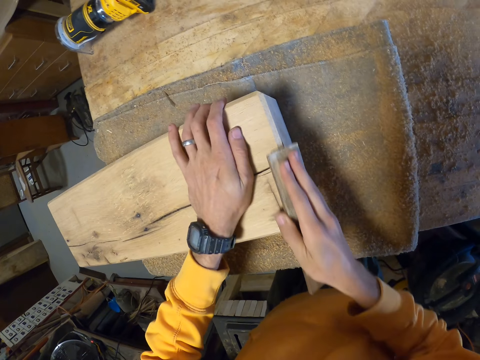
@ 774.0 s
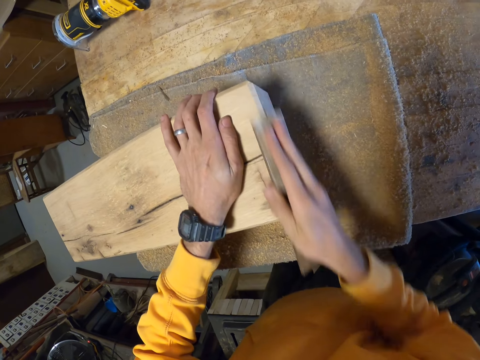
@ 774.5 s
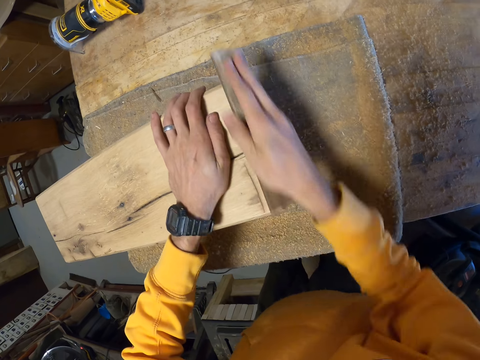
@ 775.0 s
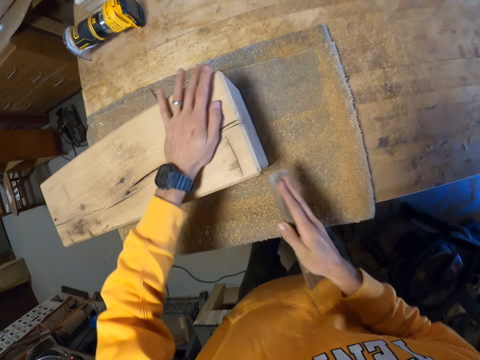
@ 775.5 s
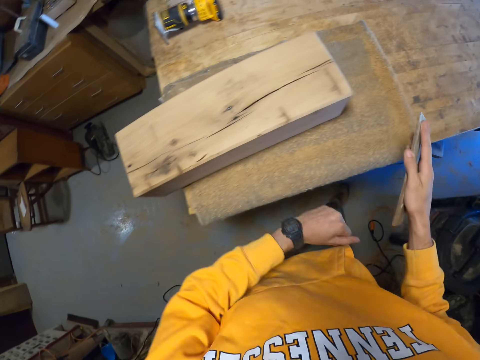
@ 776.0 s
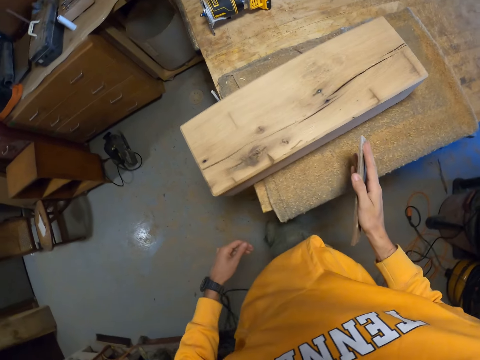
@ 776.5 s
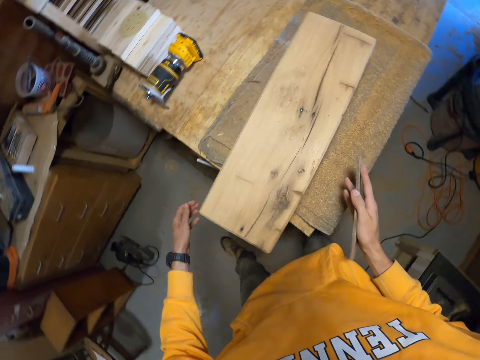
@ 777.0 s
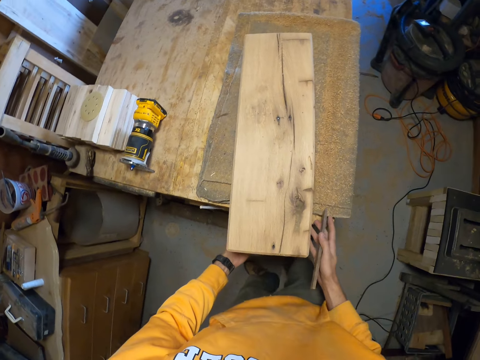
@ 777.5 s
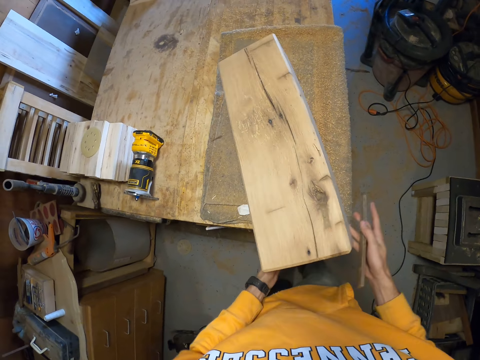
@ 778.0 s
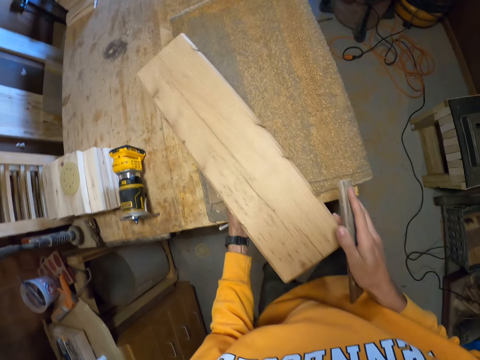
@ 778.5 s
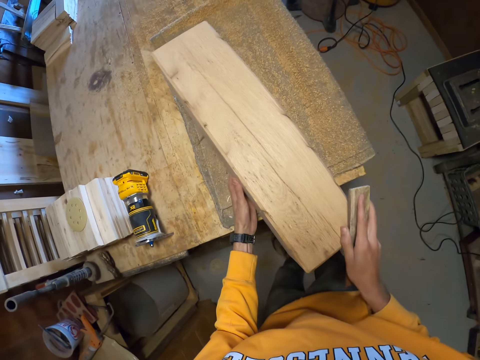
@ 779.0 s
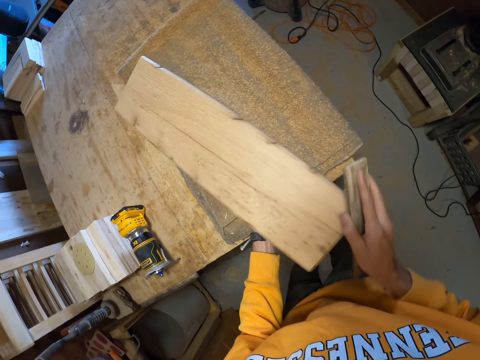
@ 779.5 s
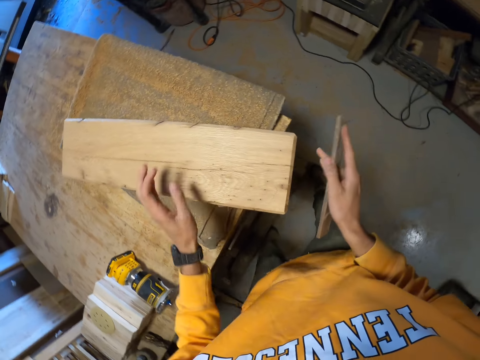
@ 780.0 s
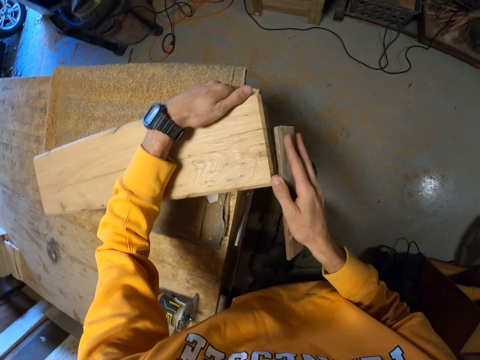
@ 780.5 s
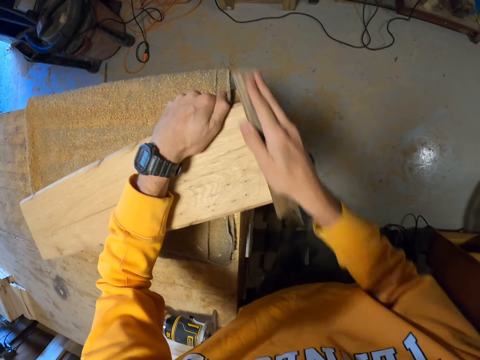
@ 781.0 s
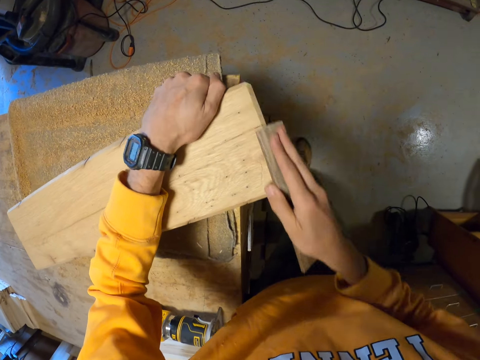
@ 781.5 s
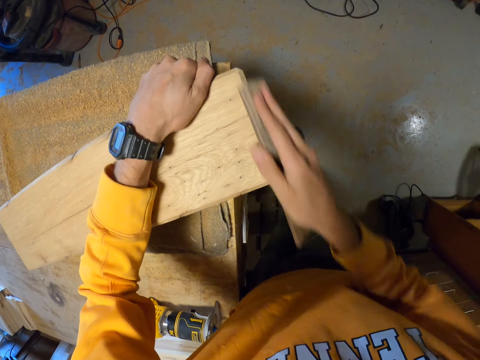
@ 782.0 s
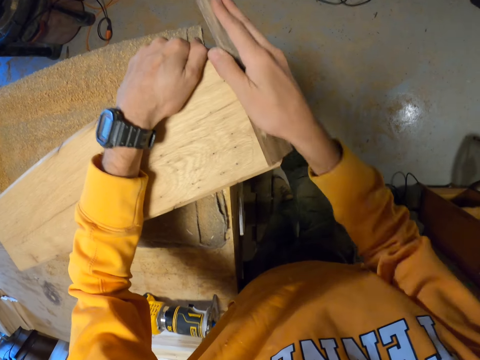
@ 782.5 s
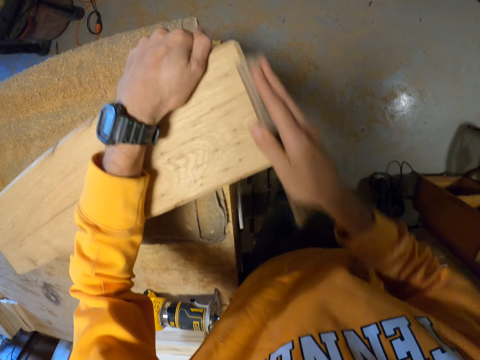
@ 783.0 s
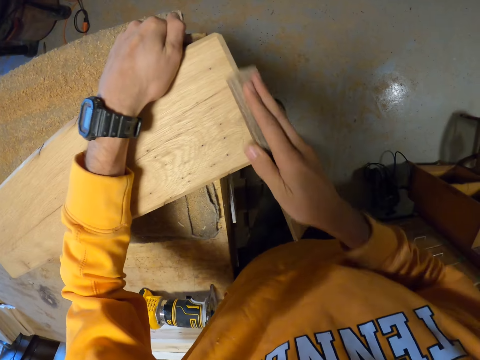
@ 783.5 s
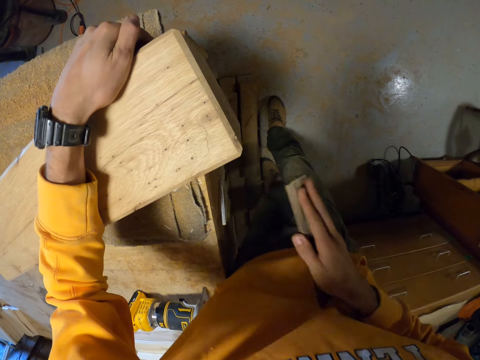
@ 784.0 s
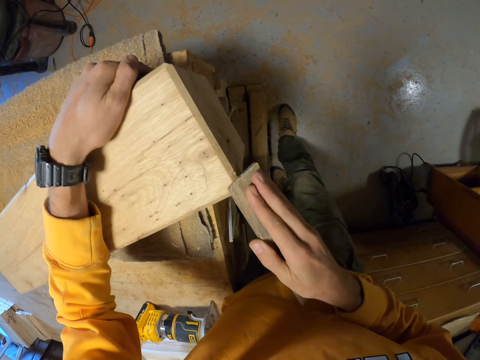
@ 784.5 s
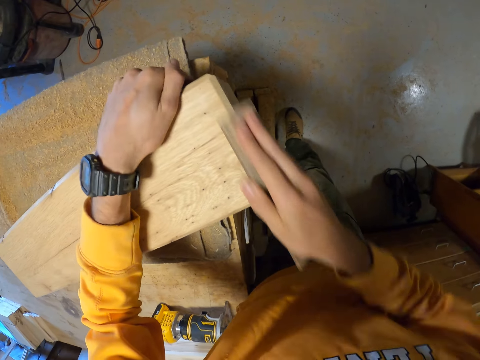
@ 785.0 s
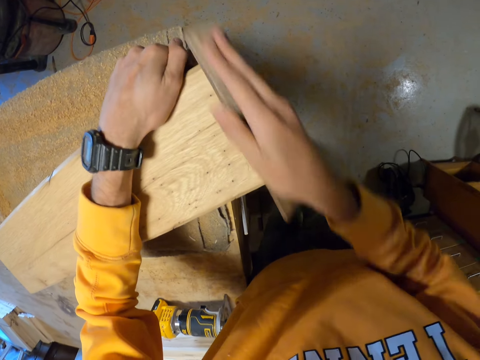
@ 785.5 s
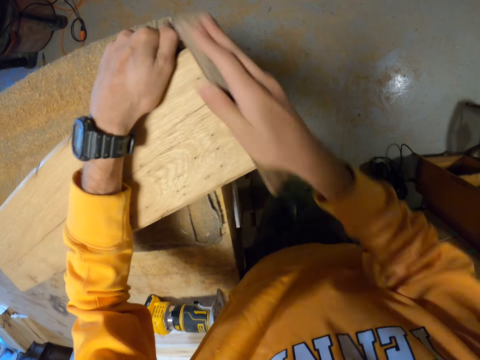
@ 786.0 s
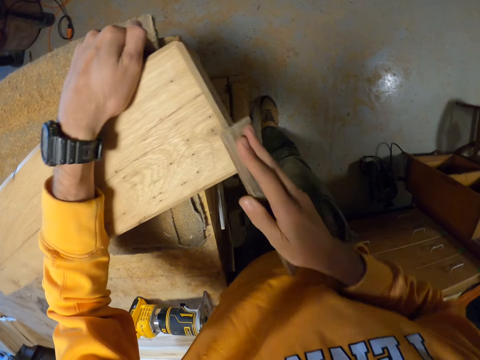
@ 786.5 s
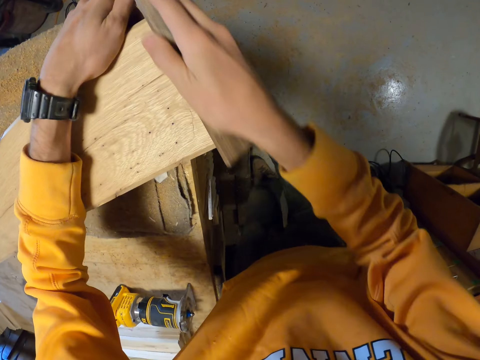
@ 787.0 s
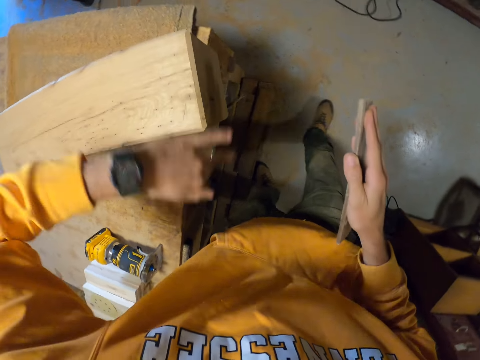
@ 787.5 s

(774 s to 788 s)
The camera wearer wipes the piece of wood with his hand. He walks around the room. He turns over the wooden furniture with both hands. He places his left hand on the wooden furniture. He smoothens the wooden furniture with the card scraper or sanding block in his right hand. He wipes the piece of wood with his hand.

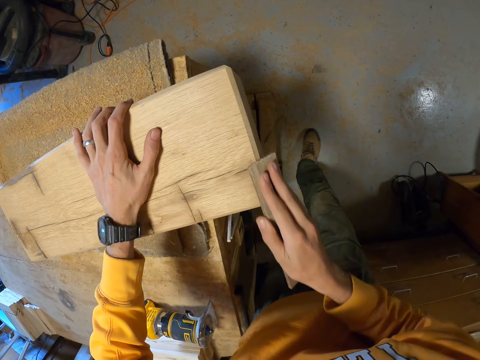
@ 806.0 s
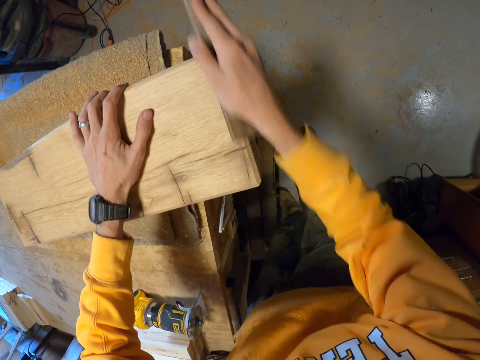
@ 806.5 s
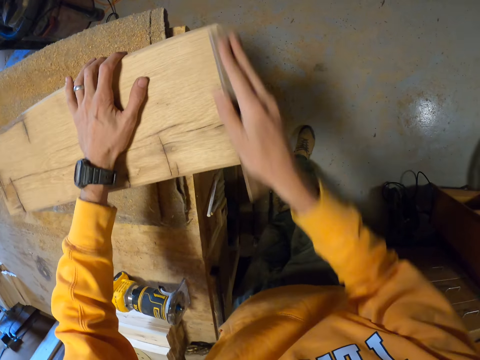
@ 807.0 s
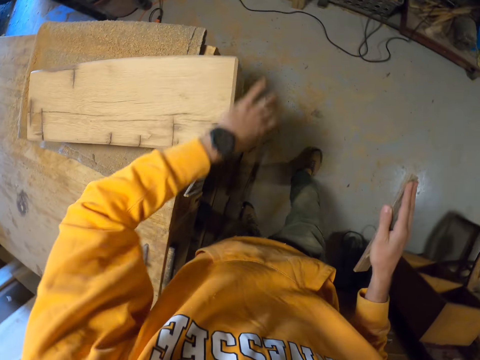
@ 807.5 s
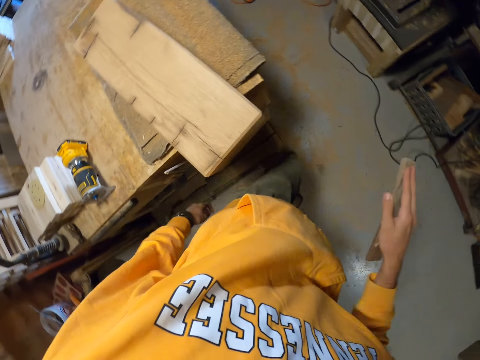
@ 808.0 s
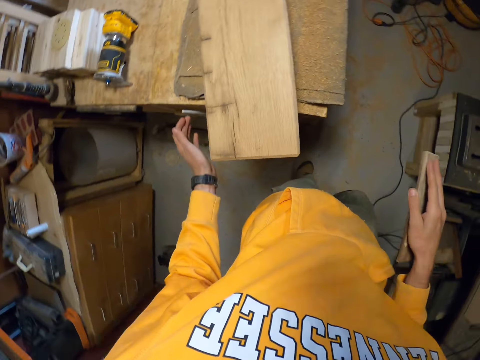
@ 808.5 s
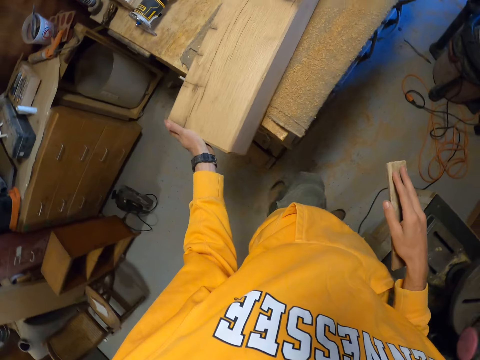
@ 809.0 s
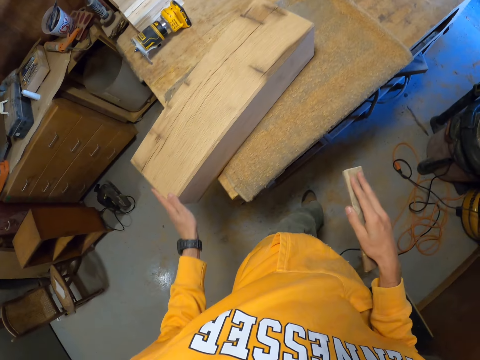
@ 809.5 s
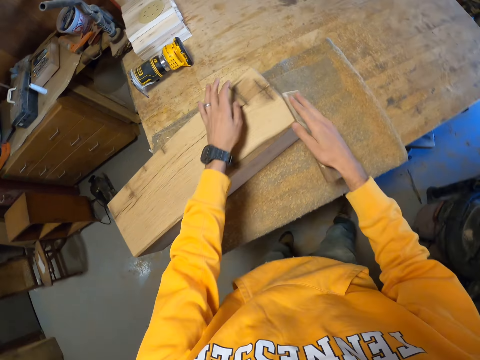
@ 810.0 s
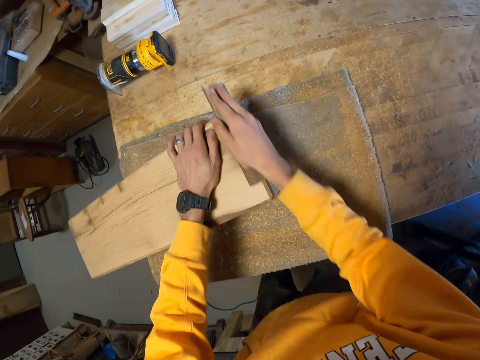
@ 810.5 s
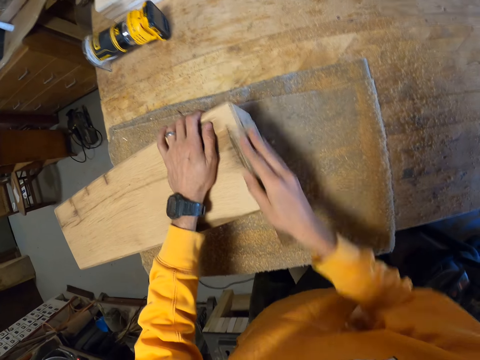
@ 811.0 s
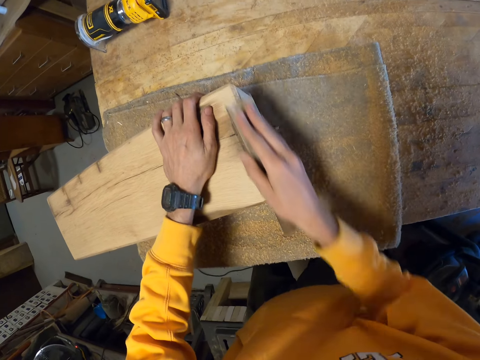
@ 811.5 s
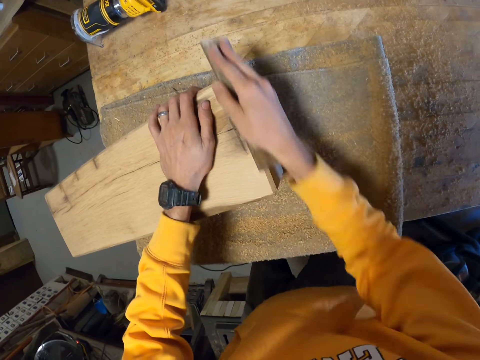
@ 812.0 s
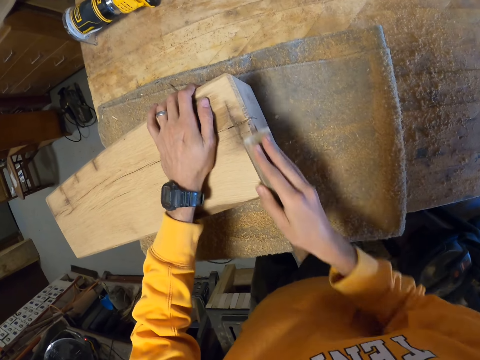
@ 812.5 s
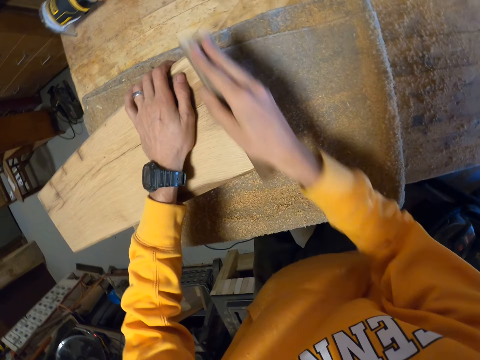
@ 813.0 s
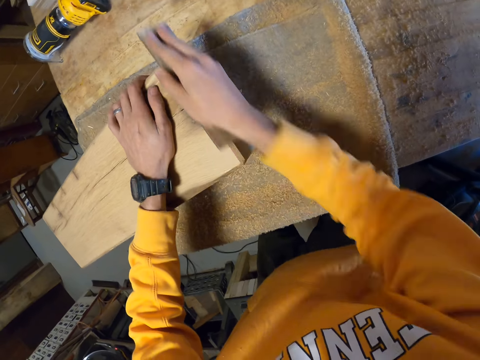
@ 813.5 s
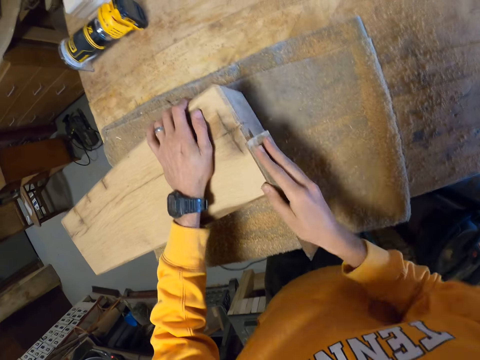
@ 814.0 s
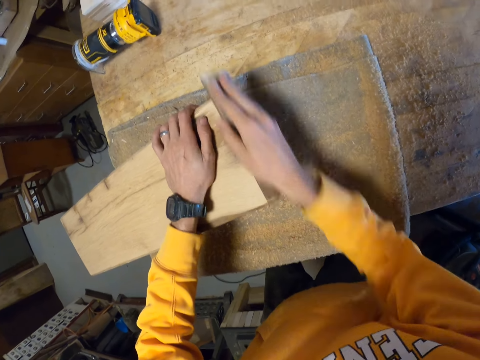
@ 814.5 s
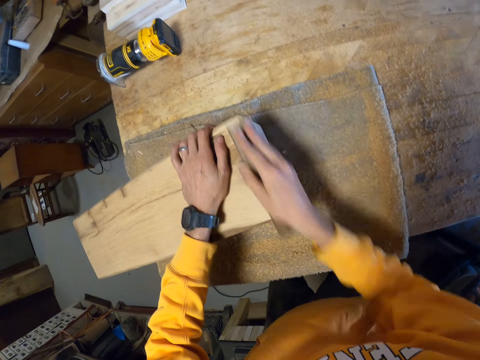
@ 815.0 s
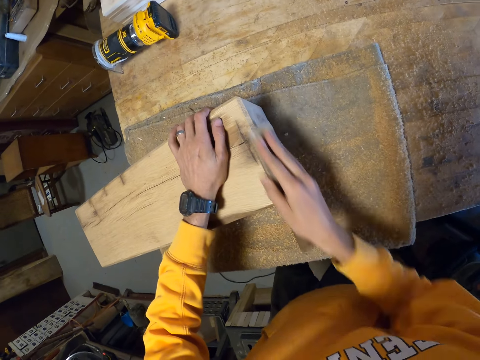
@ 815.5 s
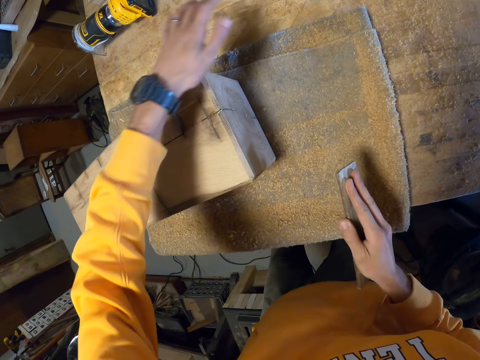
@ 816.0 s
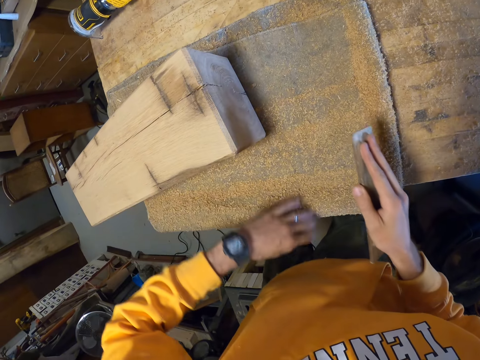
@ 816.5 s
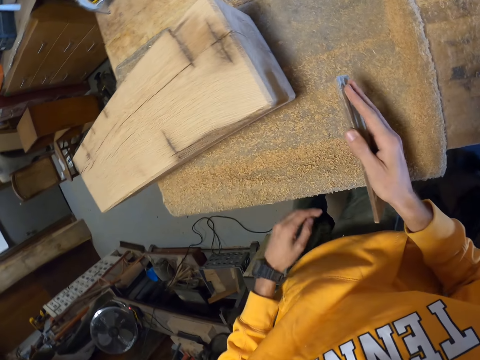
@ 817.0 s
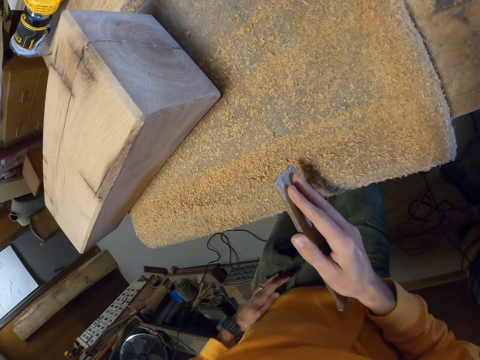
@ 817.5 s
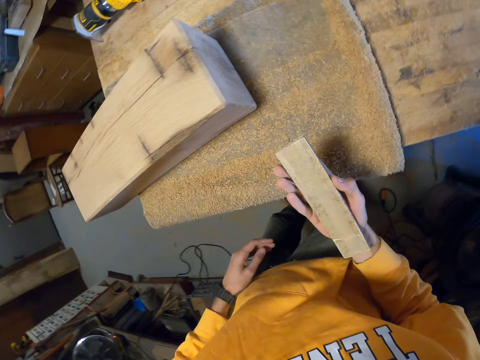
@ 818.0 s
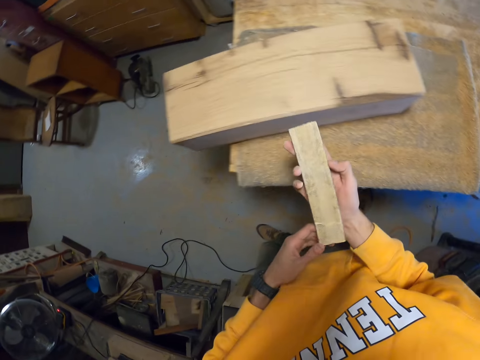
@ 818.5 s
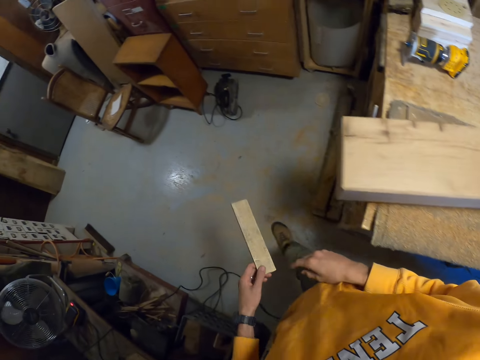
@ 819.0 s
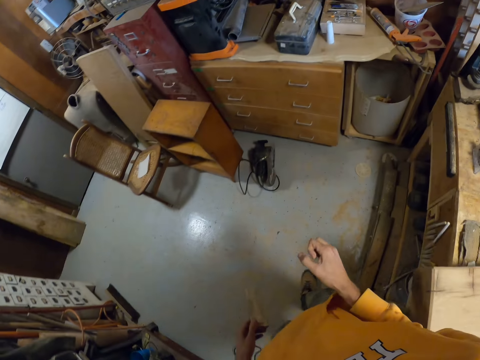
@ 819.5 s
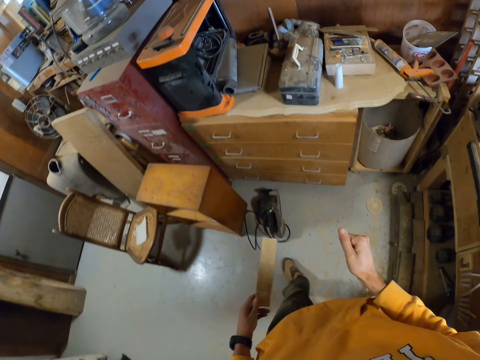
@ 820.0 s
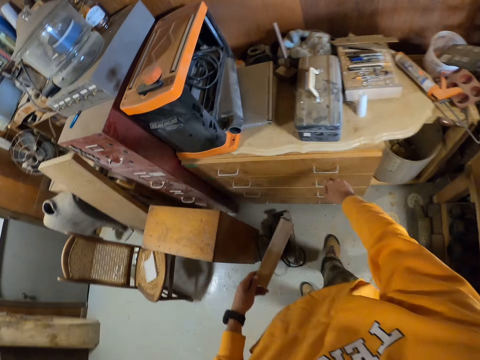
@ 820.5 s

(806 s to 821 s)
The camera wearer wipes the surface of the wooden furniture with his left hand. He walks around the room. He wipes the edge of the wooden furniture with his left hand. He smoothens the wooden furniture with the card scraper or sanding block in his right hand. He places his left hand on the wooden furniture. He wipes the edge of the wooden furniture with his left hand. He transfers the card scraper to his left hand. He walks around the room.
